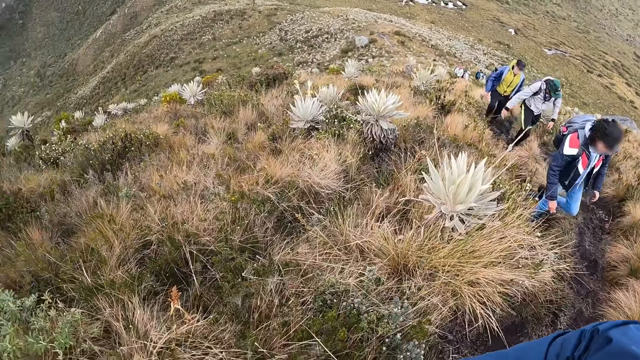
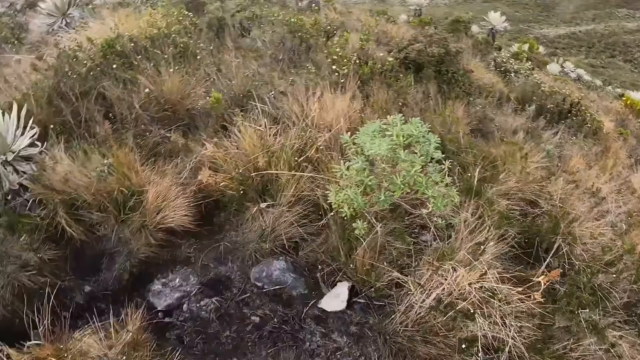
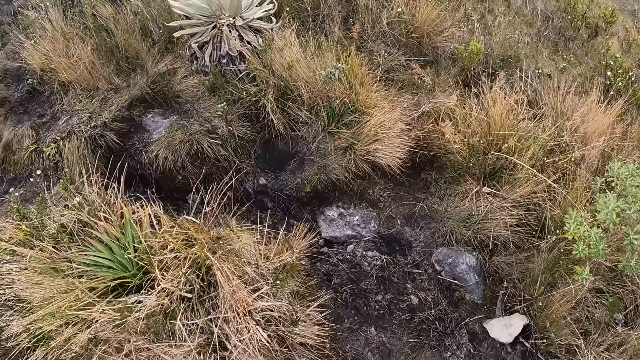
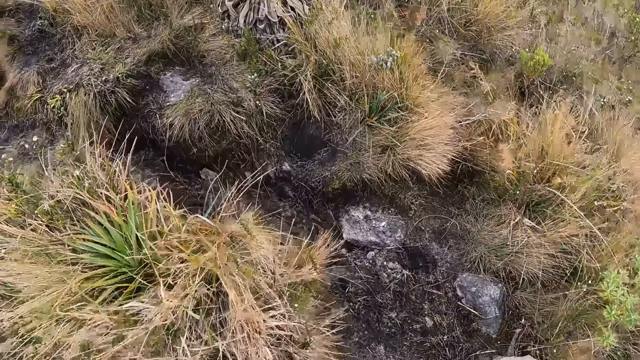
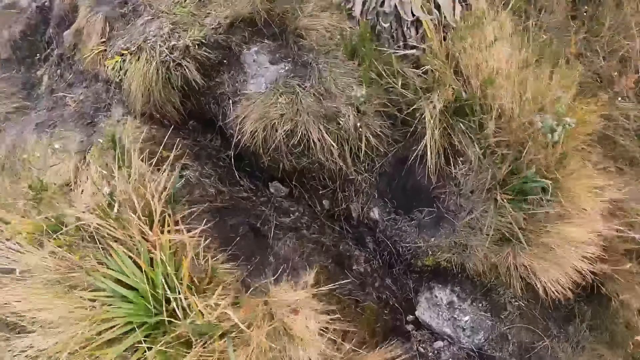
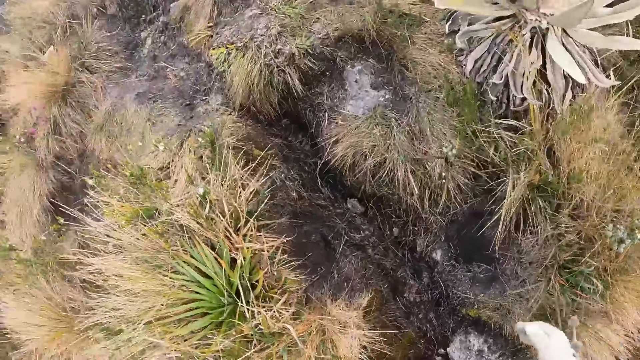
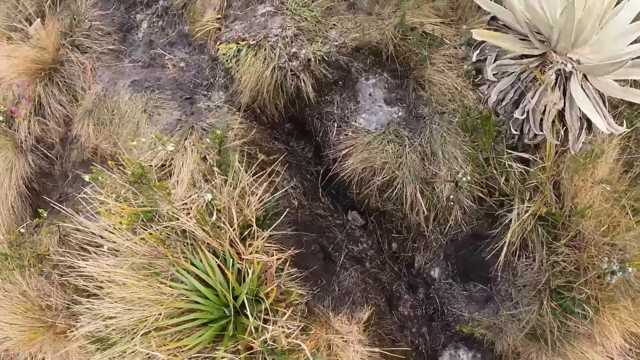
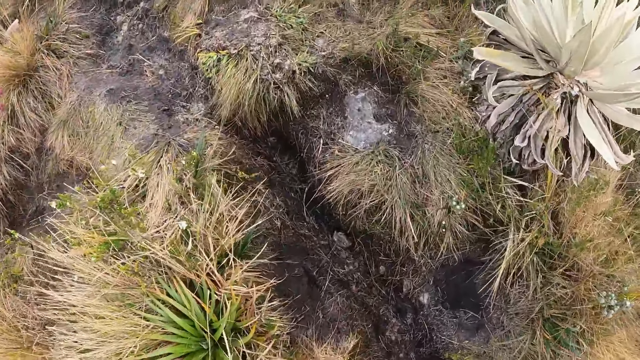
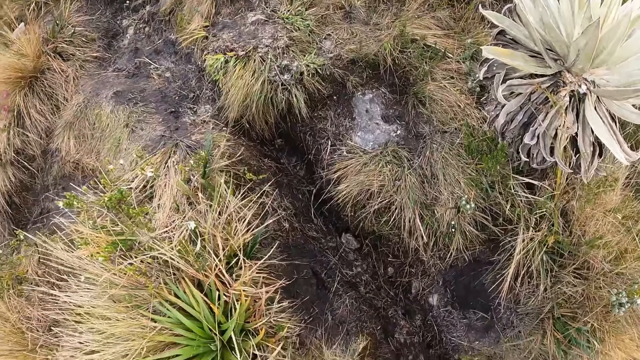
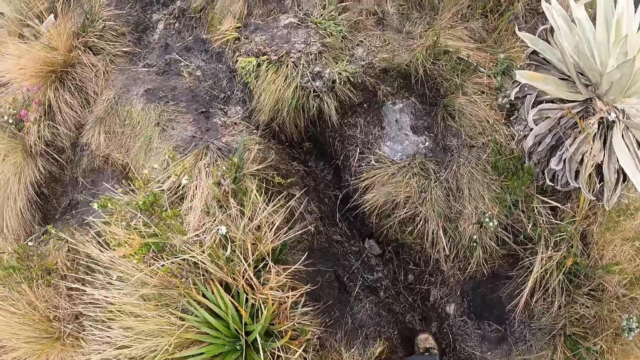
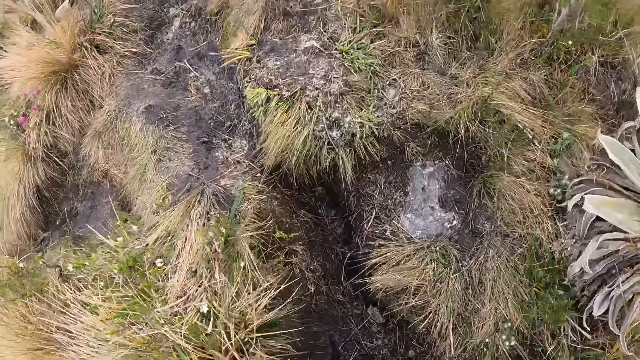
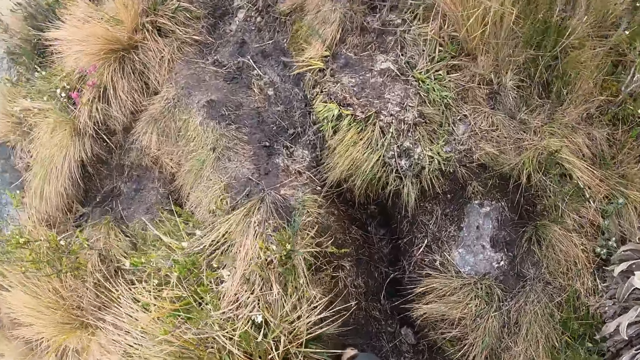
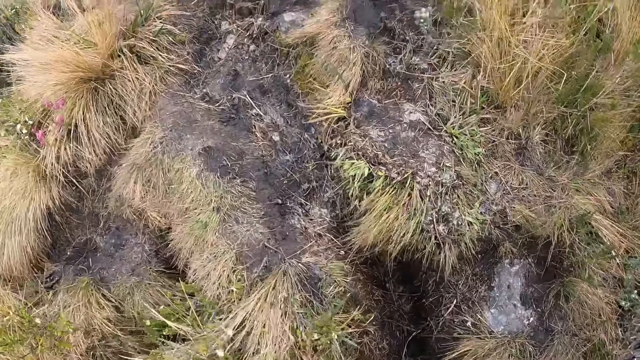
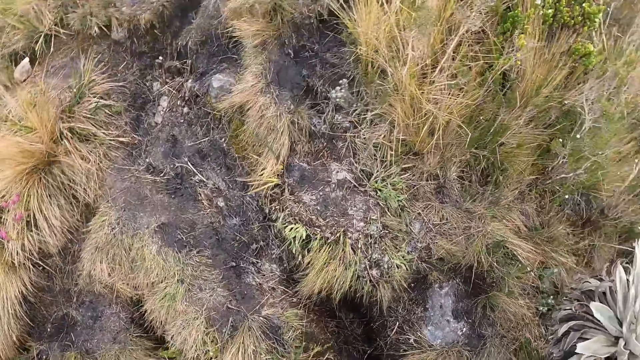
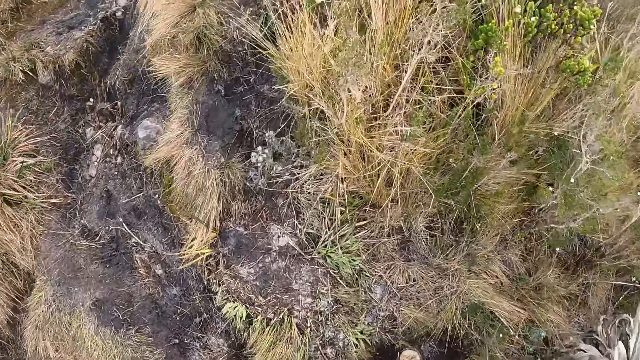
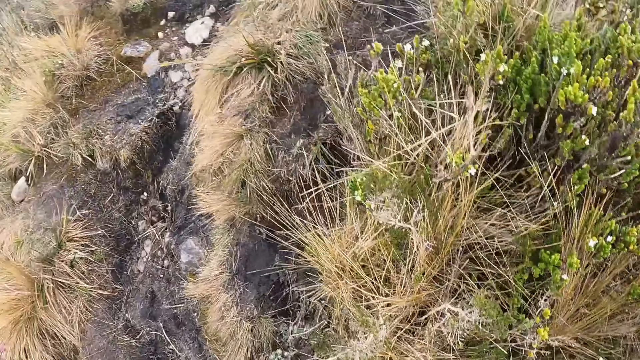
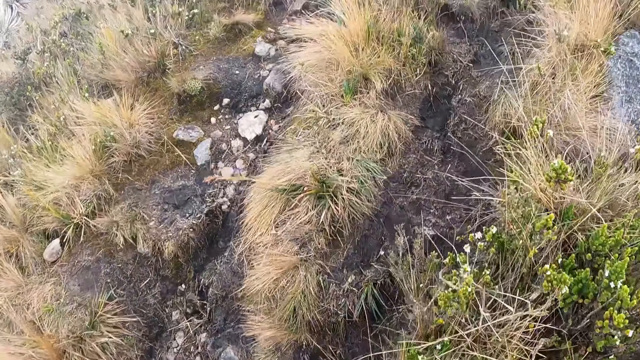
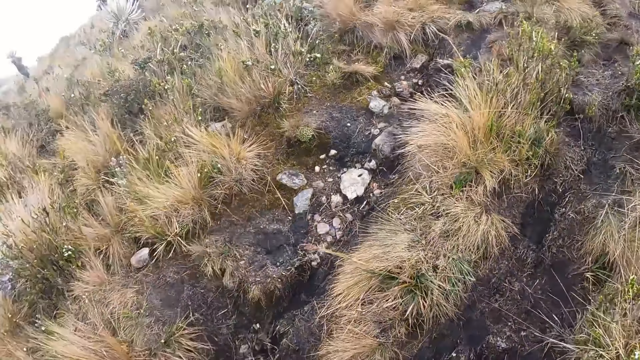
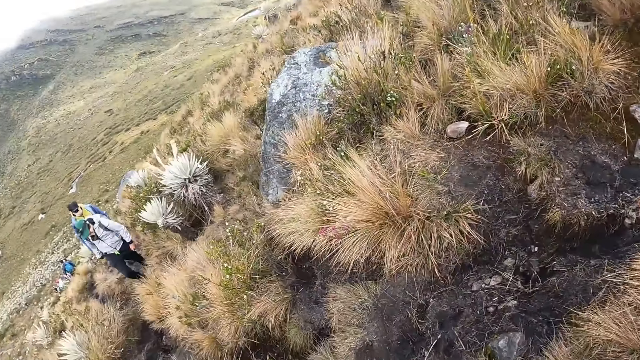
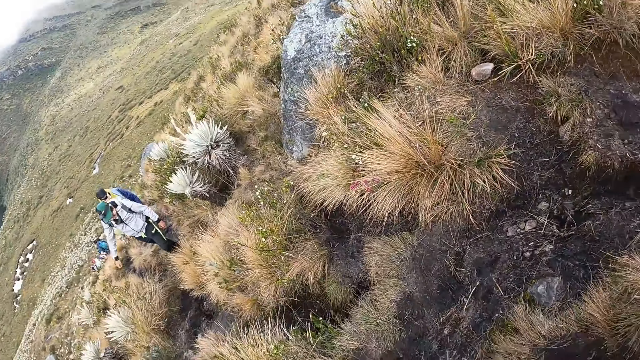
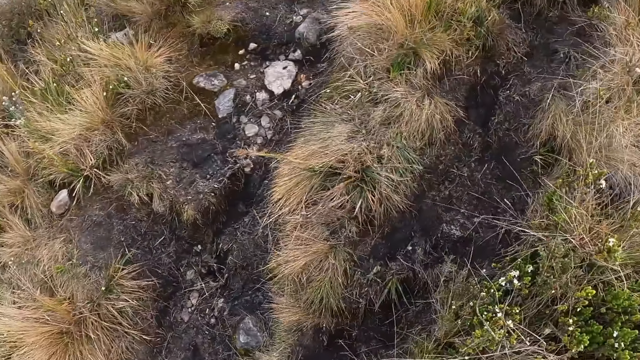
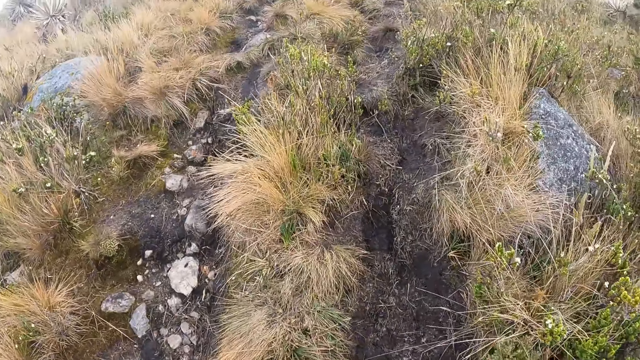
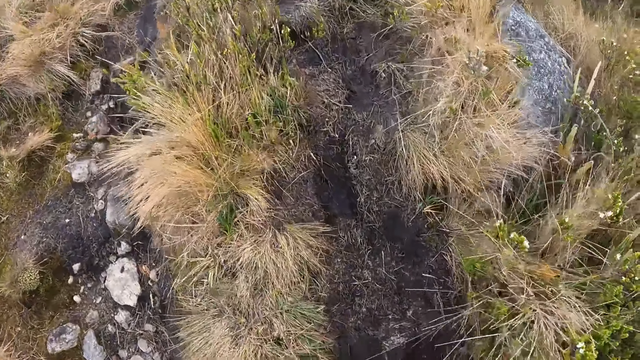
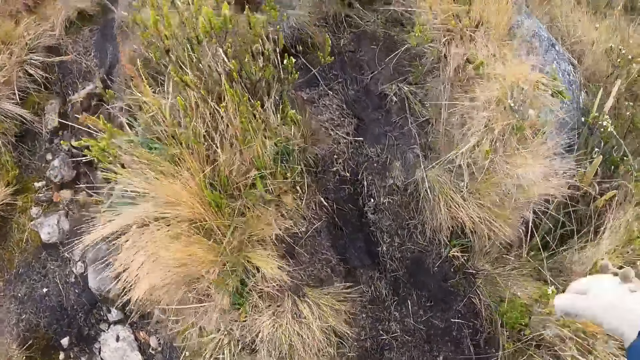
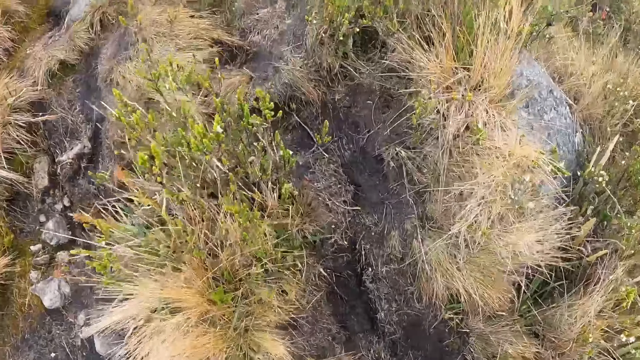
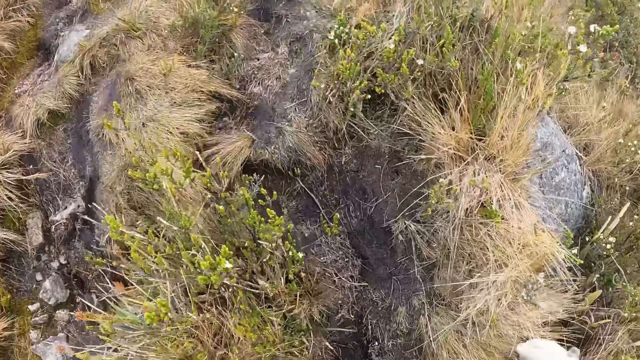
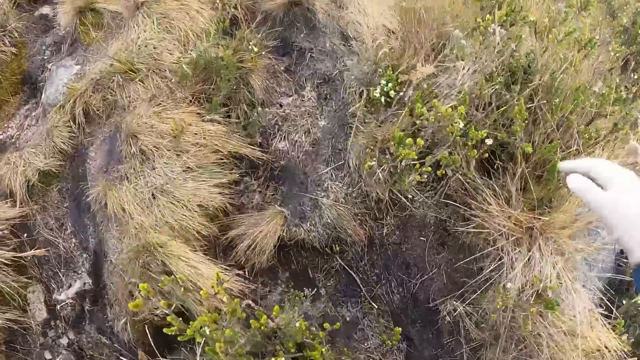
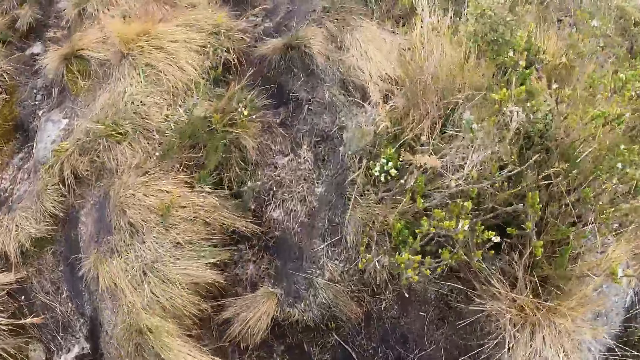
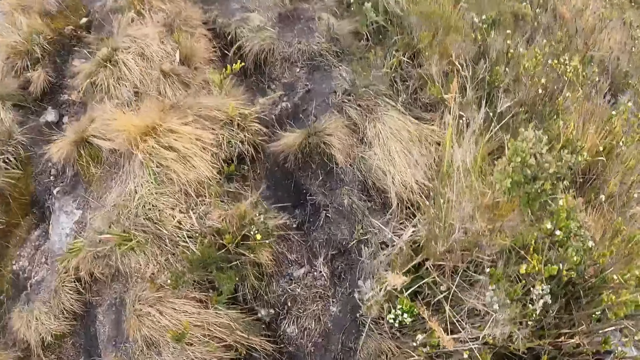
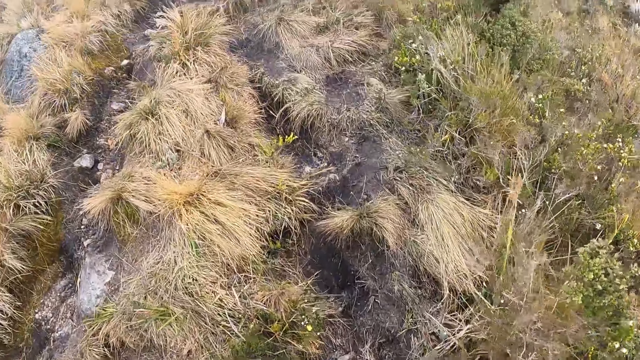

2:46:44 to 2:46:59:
The camera wearer climbs a hill. They walk along a pathway. They turn towards the woman, the man and another woman.

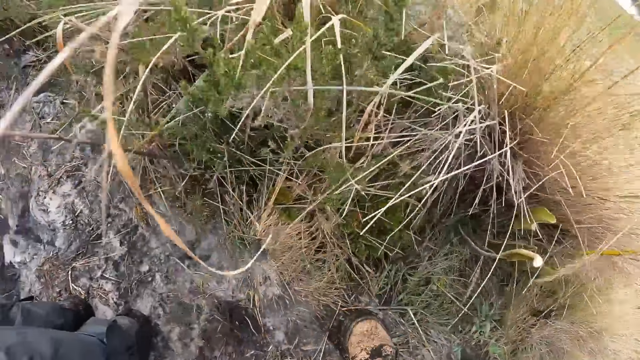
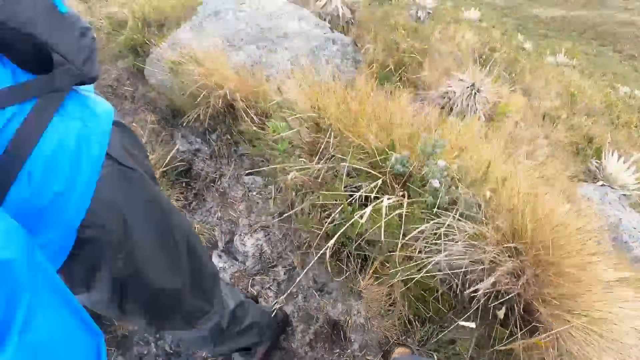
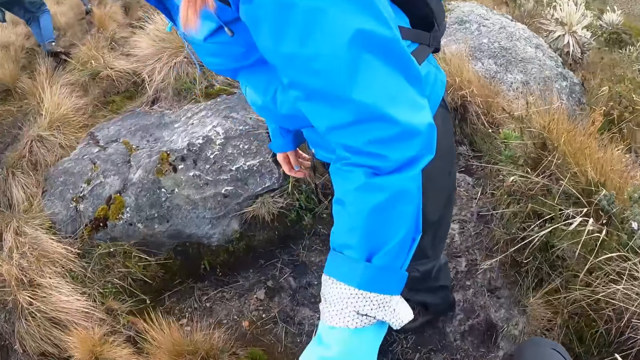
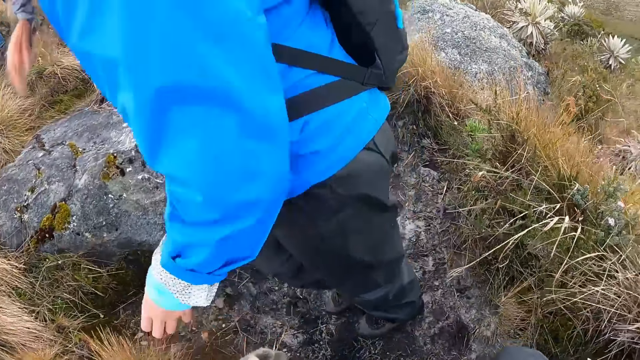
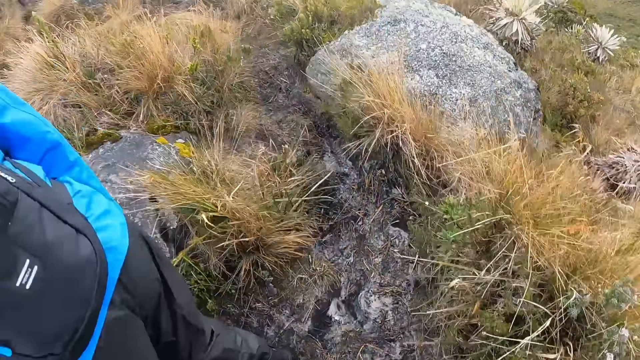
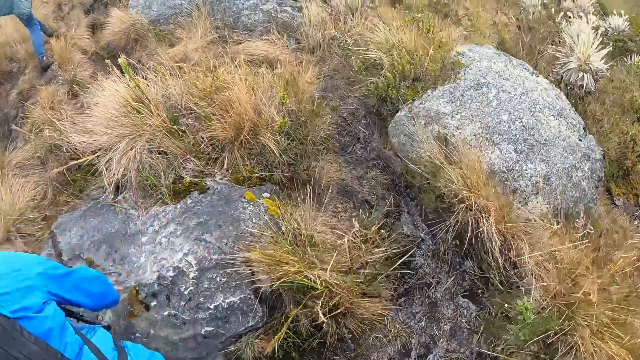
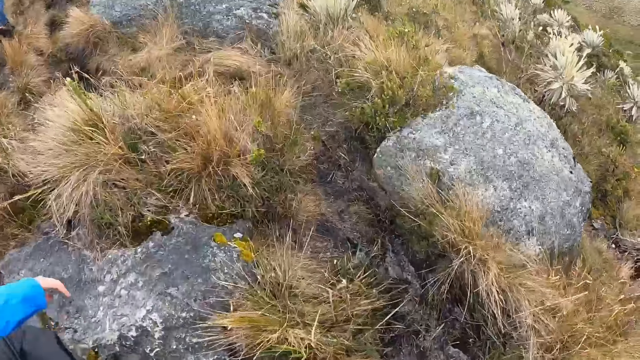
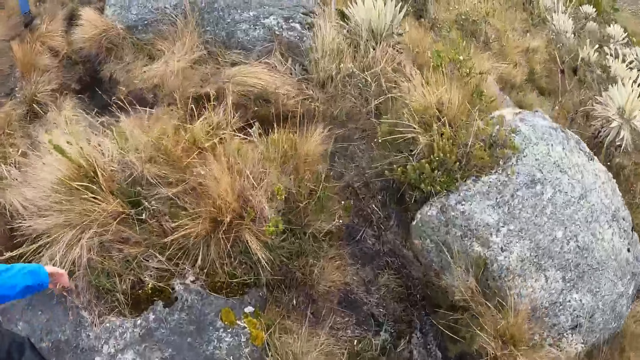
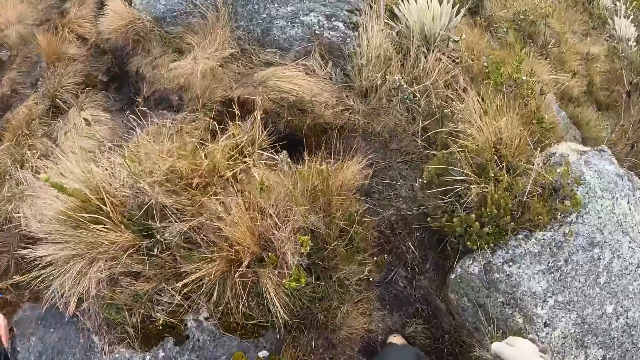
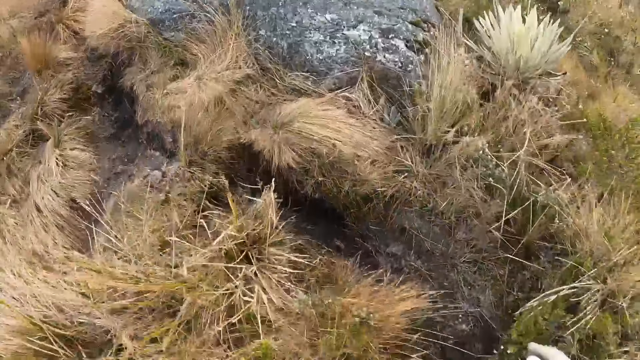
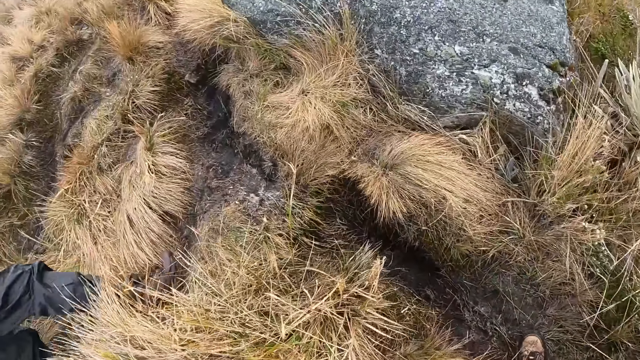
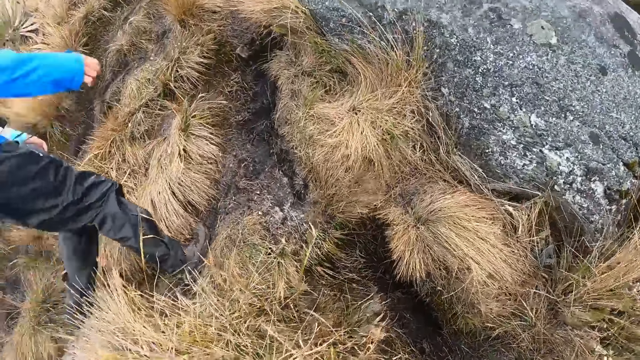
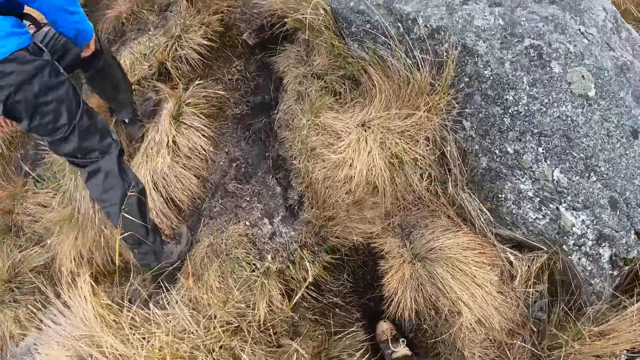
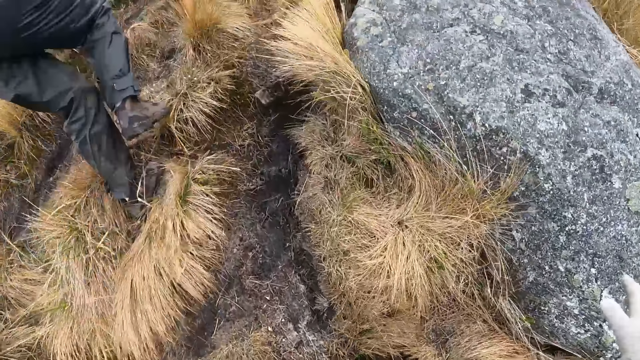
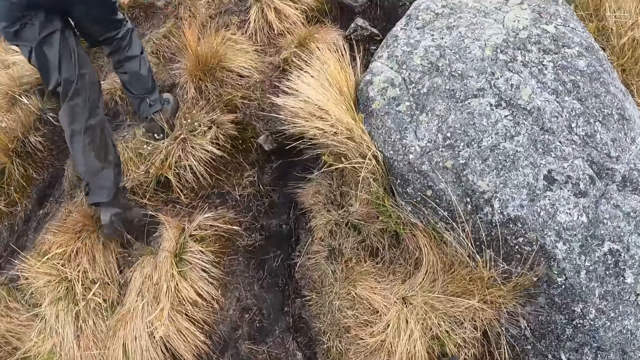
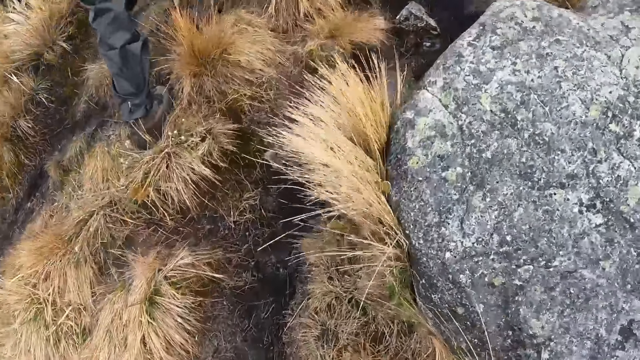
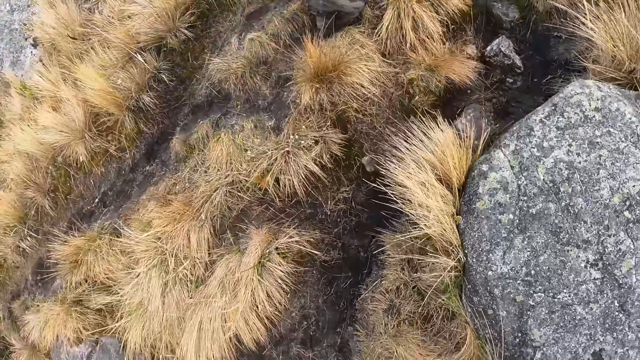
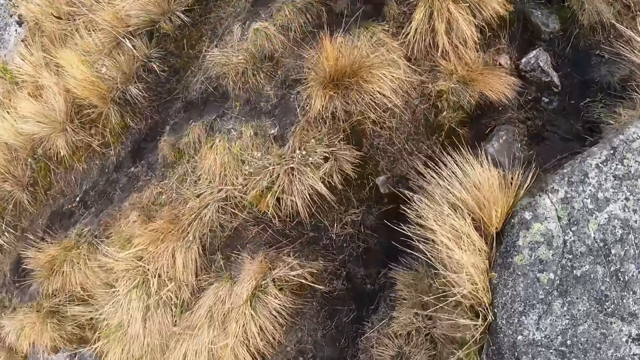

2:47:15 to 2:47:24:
A woman walks along the pathway. The camera wearer walks behind the woman.
